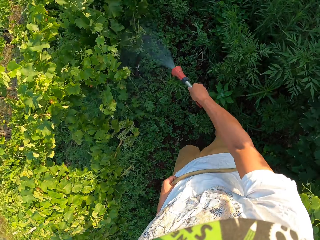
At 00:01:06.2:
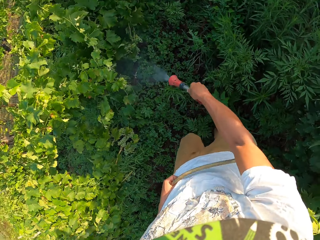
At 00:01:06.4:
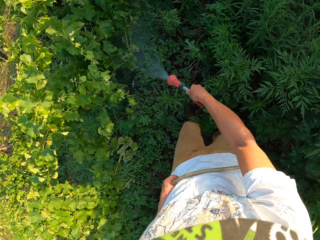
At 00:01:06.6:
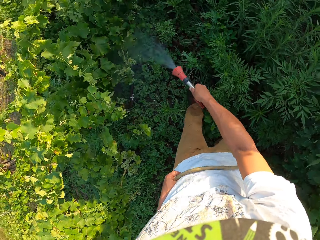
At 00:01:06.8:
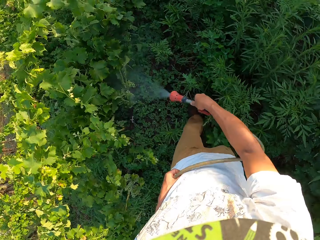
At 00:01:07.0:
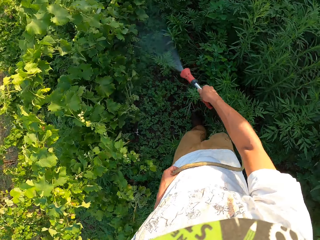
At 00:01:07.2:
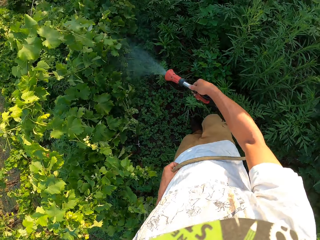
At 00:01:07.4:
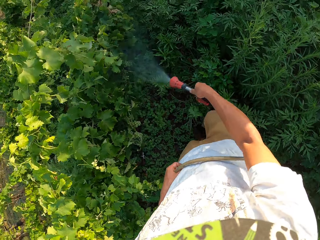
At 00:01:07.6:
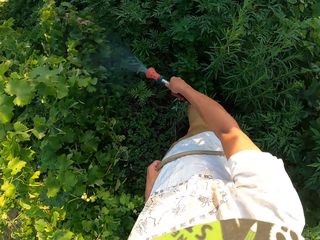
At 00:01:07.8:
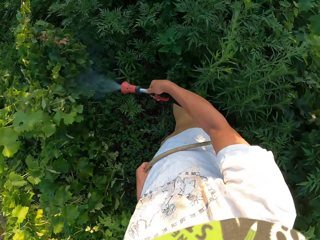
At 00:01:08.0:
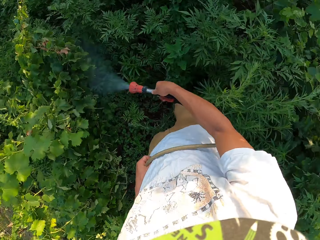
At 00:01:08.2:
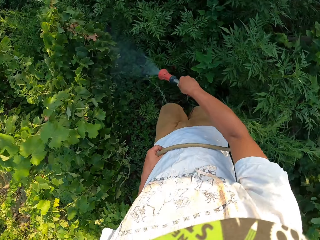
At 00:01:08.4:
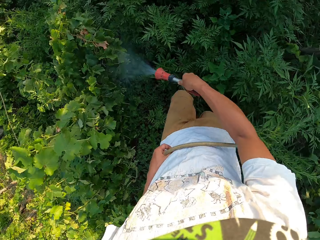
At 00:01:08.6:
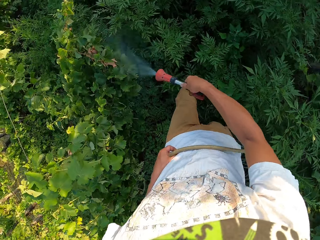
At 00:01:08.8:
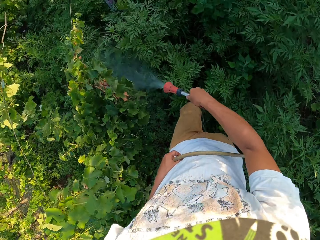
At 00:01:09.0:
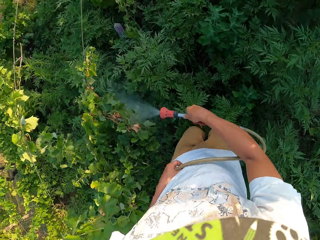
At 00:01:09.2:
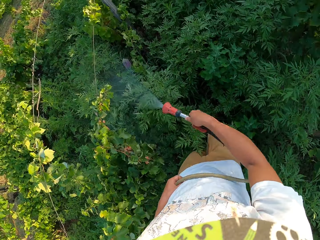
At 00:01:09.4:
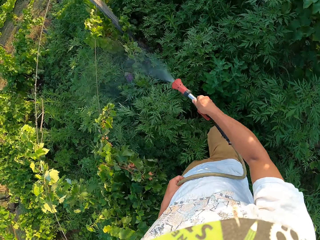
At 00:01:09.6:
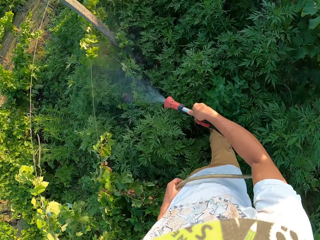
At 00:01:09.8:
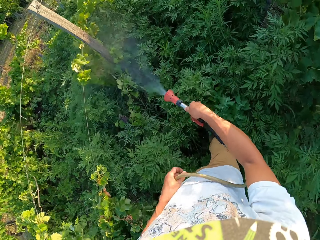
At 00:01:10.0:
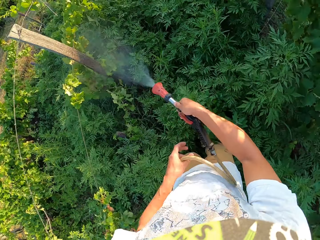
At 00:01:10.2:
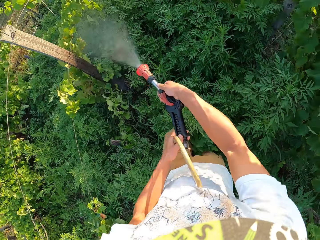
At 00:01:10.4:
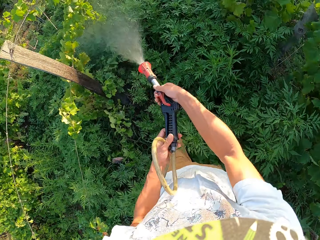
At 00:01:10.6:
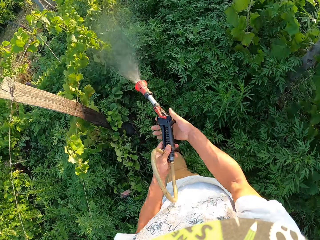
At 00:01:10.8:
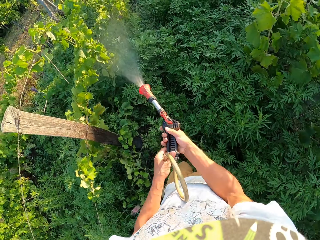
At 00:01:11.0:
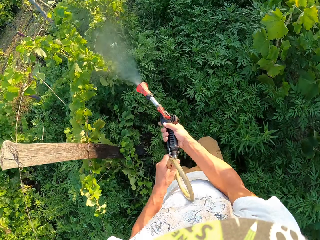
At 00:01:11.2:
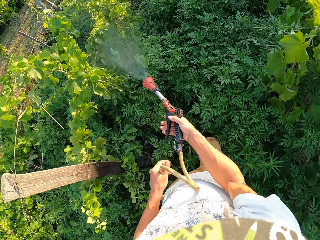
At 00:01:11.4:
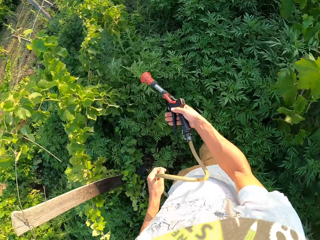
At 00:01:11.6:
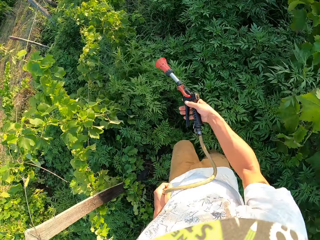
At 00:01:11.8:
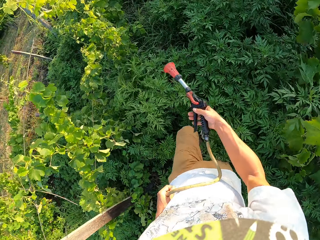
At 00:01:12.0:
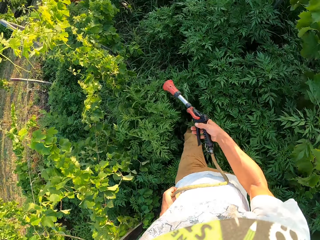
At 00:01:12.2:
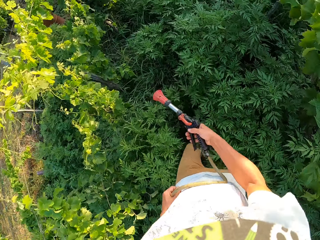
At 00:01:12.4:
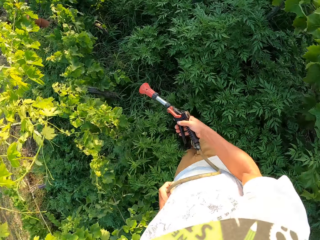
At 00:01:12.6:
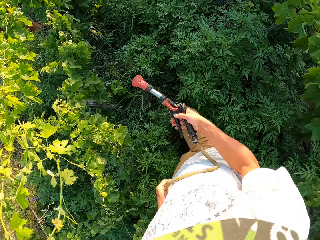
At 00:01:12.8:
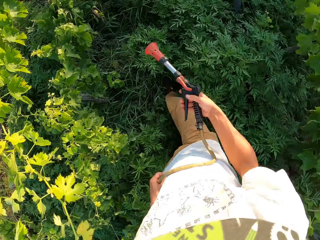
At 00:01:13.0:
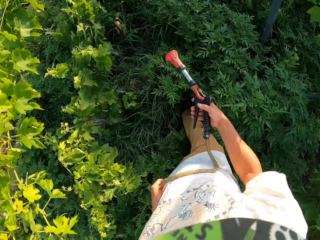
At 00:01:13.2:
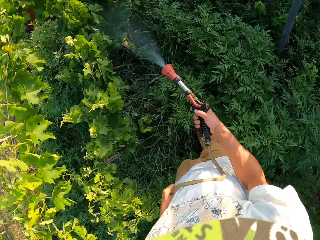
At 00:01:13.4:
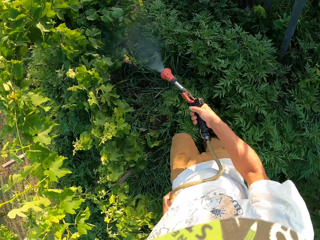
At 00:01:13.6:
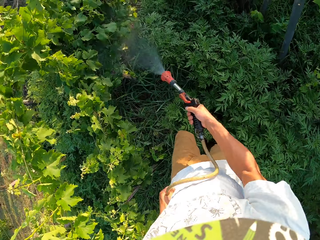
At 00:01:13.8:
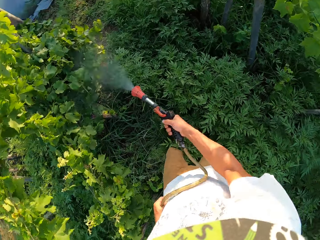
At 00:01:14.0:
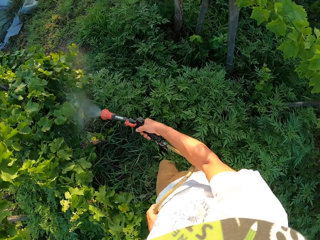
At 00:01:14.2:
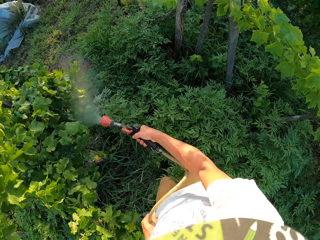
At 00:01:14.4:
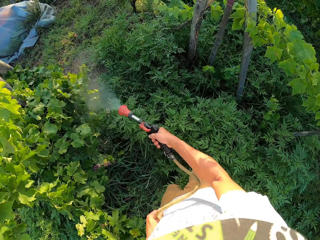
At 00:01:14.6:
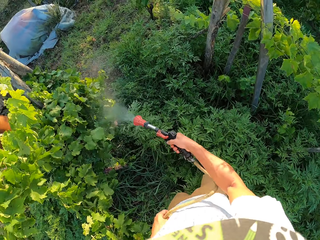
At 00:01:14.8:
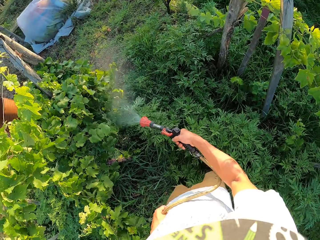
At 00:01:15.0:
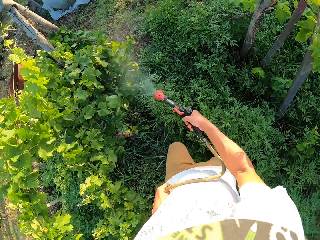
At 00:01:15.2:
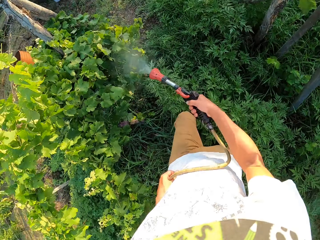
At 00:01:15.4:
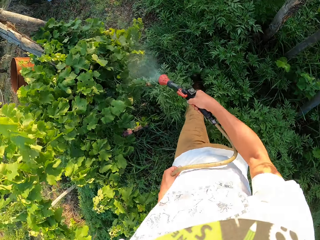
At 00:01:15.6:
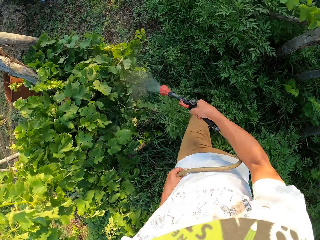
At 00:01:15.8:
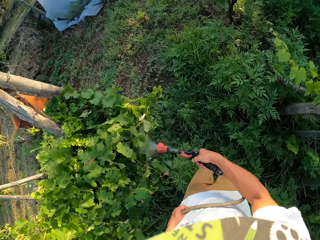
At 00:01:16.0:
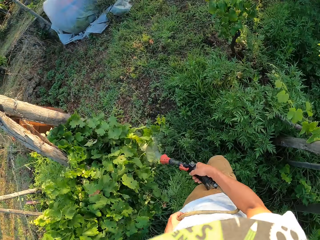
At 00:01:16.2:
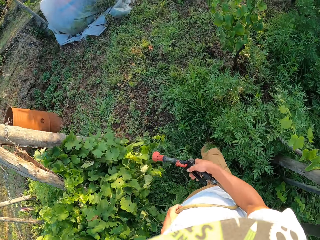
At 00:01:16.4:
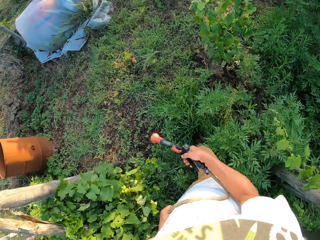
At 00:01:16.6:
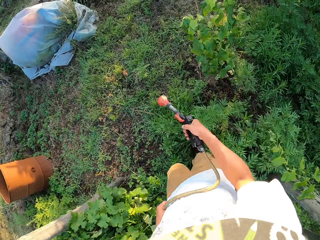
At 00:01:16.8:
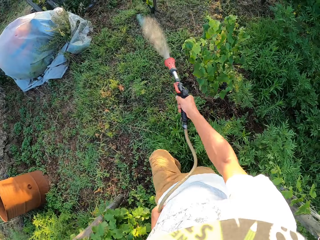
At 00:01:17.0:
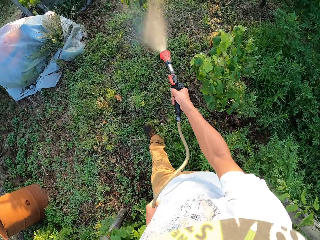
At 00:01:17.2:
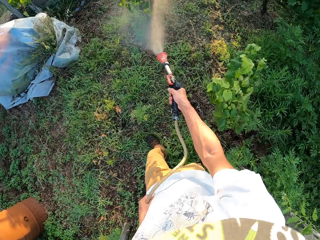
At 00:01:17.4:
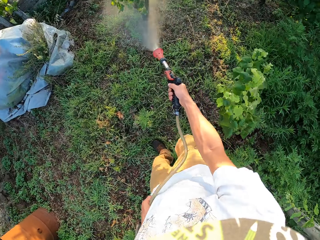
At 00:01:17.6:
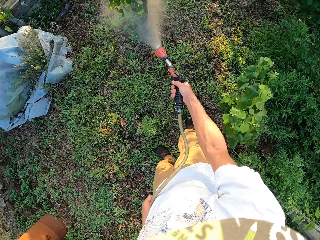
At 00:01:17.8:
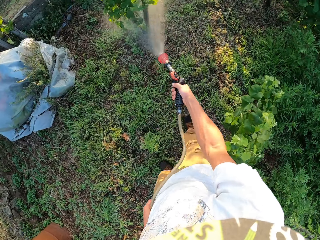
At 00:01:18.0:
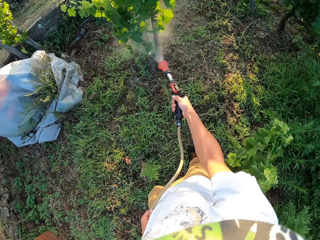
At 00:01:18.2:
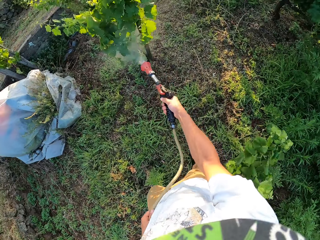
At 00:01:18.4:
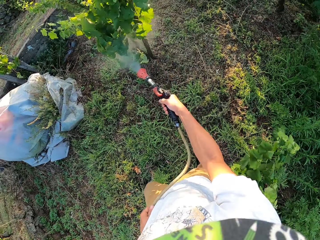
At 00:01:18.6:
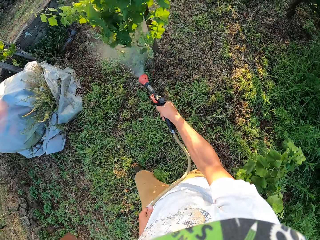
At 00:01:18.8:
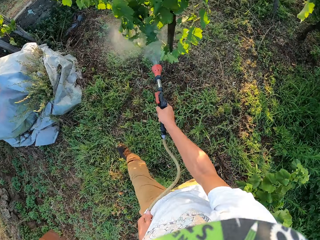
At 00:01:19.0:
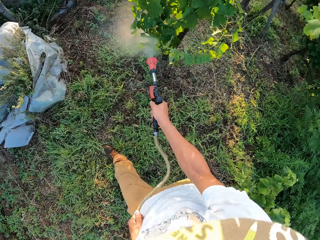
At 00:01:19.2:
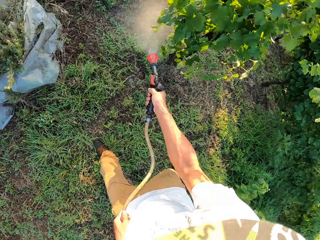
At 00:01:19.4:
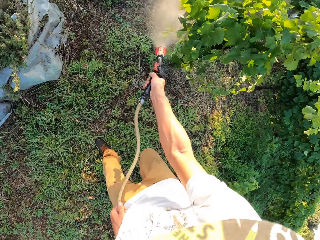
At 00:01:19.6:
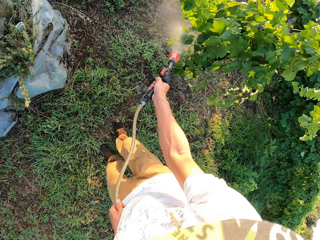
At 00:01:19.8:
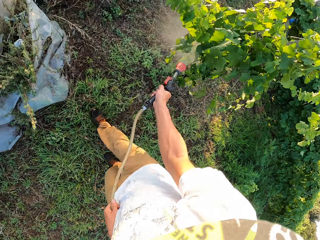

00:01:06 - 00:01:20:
The camera wearer adjusts the washer gun. They put down the ring on the garden hose. They stop spraying the plants. They start watering the plants again. They stop spraying the plants. They start watering the plants again.

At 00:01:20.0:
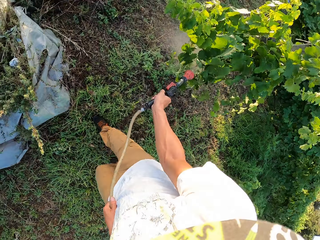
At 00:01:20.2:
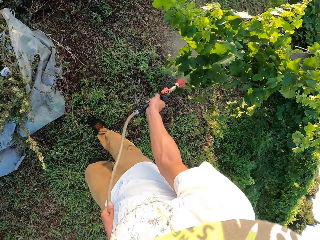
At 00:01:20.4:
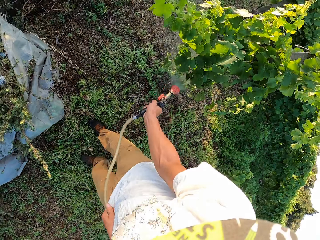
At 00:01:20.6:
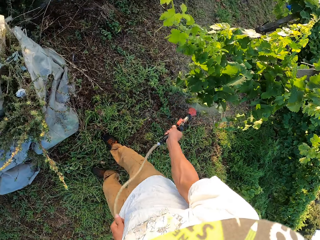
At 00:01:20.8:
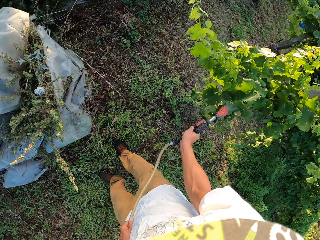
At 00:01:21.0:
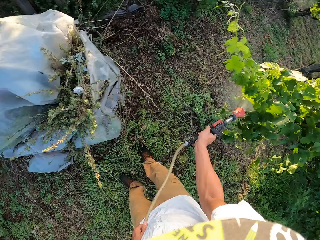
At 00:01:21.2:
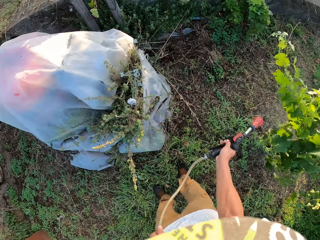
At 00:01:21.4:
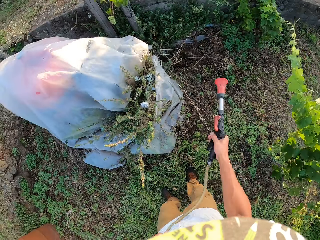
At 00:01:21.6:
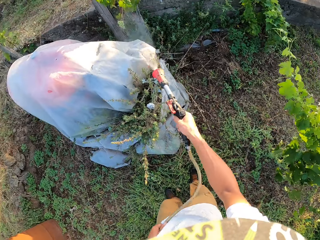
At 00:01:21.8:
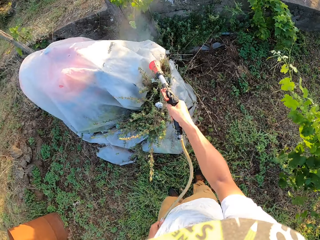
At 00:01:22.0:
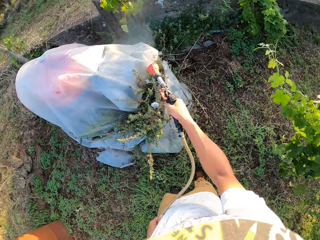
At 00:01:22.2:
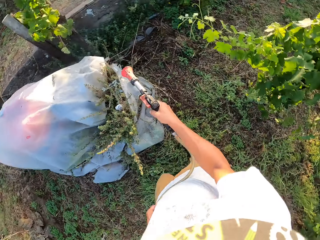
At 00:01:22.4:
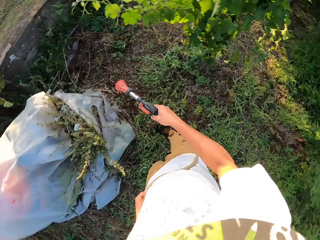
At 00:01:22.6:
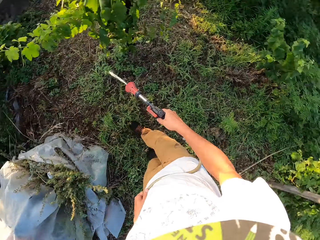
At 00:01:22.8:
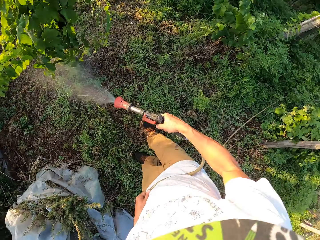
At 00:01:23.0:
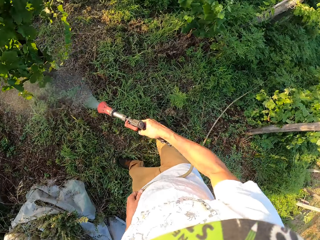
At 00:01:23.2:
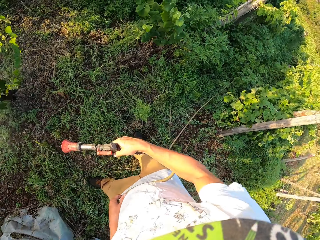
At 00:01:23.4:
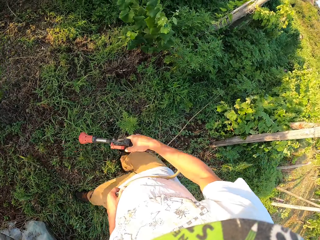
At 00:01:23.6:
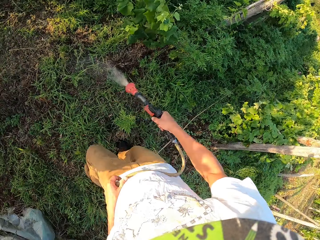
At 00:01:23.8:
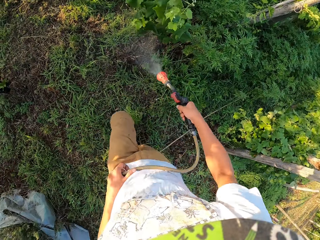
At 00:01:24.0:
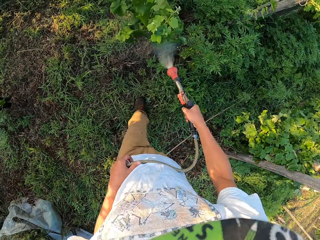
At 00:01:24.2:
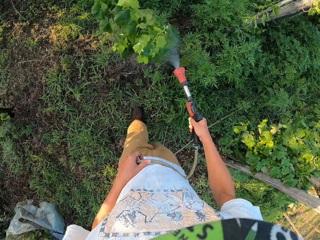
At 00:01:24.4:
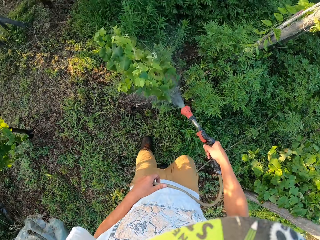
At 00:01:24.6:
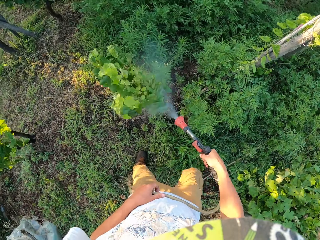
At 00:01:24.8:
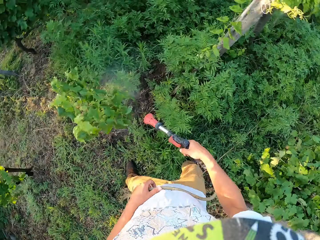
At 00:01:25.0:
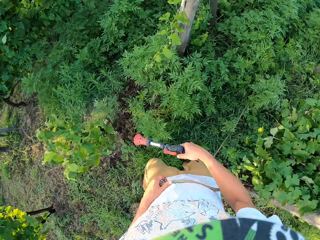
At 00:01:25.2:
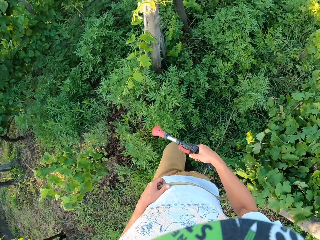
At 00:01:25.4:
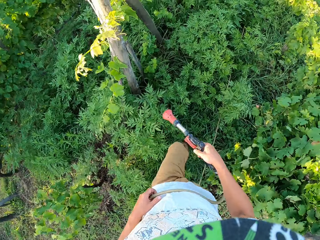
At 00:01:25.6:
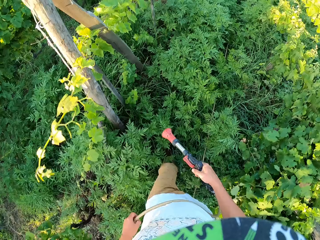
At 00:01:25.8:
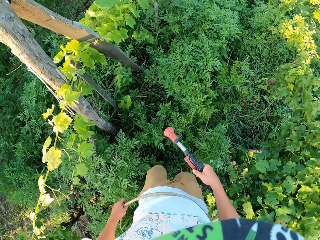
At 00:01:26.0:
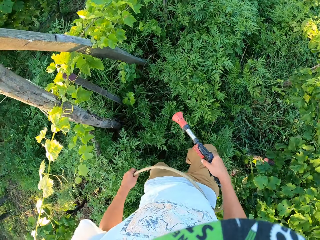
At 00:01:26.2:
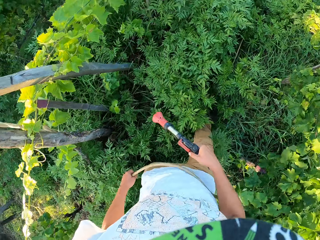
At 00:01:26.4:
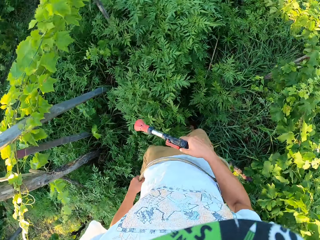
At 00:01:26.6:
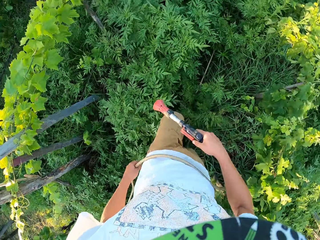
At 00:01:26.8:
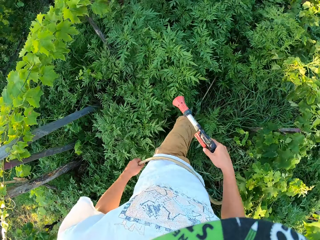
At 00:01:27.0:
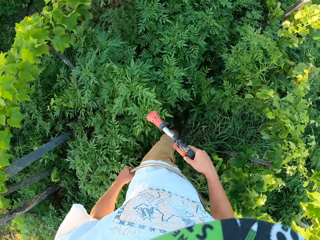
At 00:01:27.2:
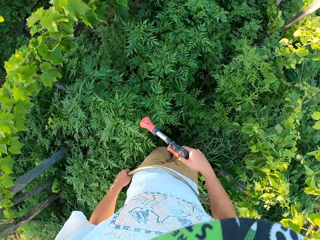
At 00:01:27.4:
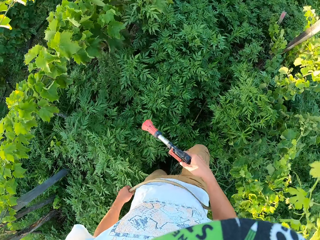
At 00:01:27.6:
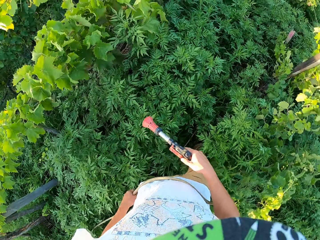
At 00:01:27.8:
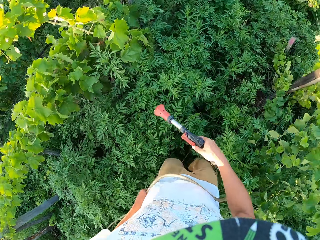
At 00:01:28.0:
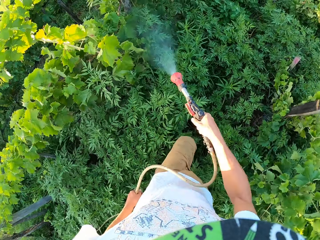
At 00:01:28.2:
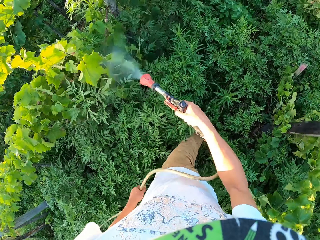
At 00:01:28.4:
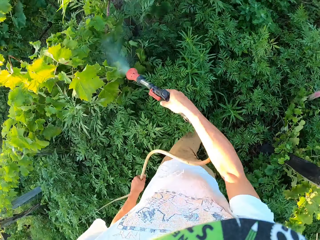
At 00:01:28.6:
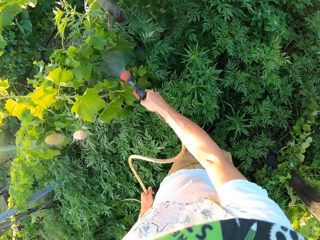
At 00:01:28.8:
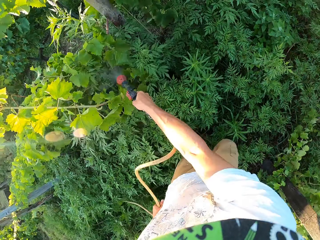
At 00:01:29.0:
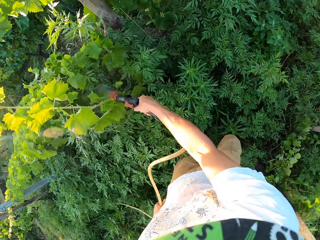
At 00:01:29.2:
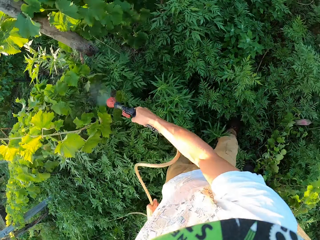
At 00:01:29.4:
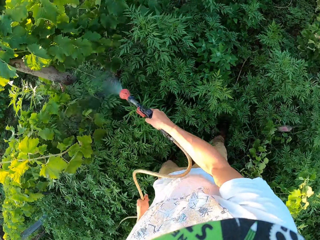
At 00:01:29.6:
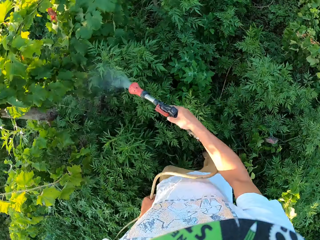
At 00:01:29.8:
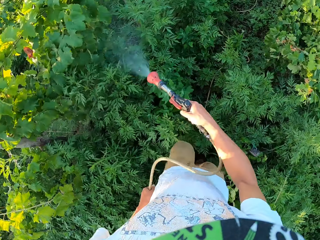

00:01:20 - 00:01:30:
The camera wearer stops spraying the plants. They start watering the plants again. They stop spraying the plants. They start watering the plants again. They stop spraying the plants and turn around. They start watering the plants again. They stop spraying the plants. They start watering the plants again.
